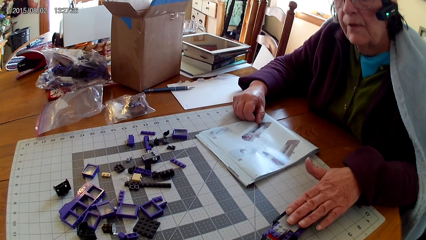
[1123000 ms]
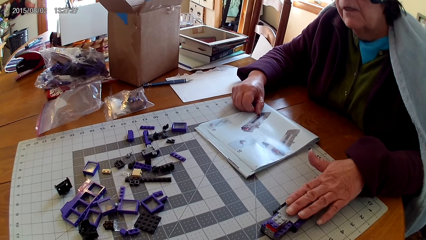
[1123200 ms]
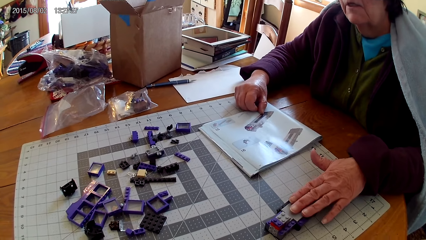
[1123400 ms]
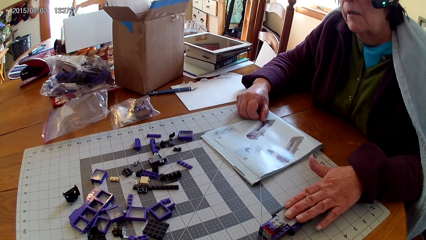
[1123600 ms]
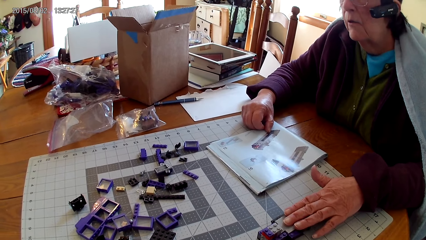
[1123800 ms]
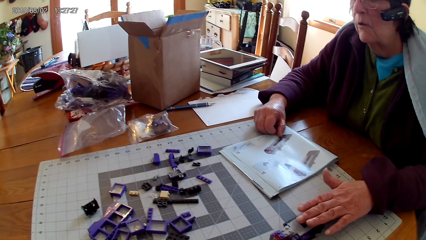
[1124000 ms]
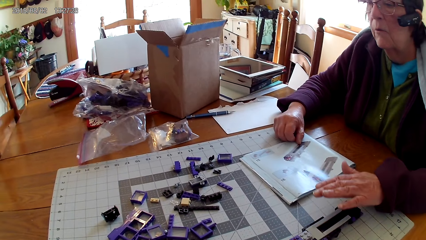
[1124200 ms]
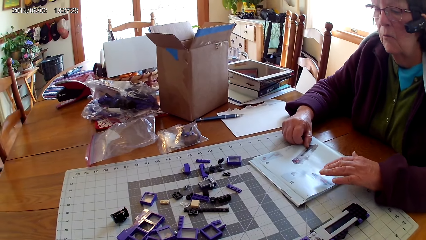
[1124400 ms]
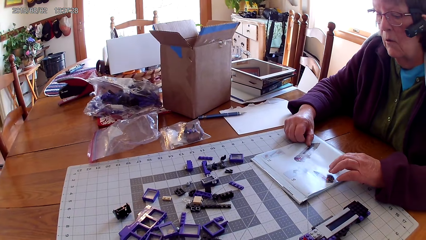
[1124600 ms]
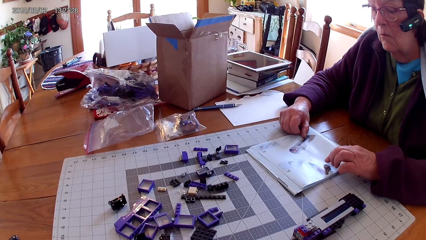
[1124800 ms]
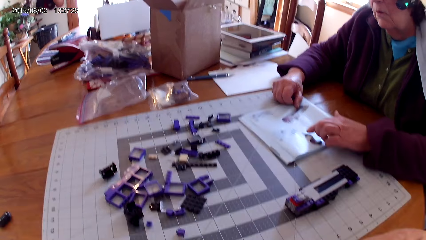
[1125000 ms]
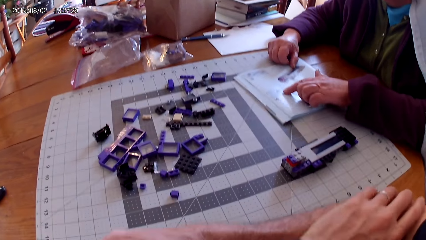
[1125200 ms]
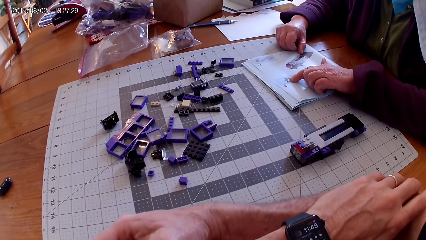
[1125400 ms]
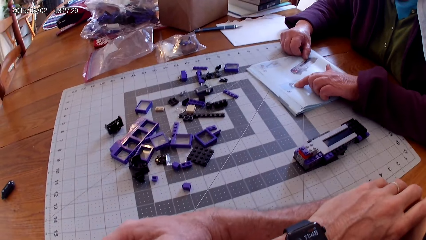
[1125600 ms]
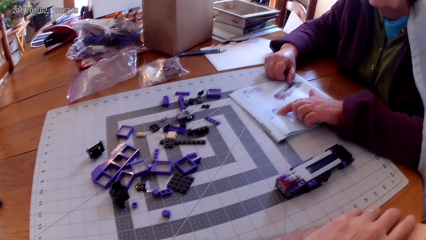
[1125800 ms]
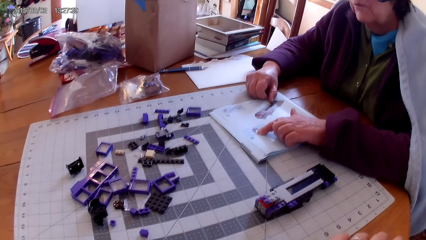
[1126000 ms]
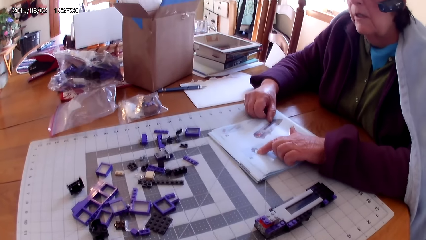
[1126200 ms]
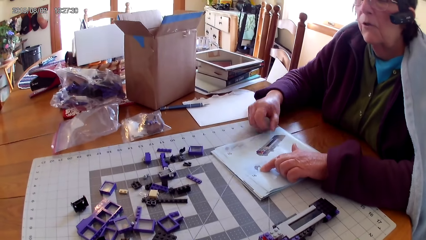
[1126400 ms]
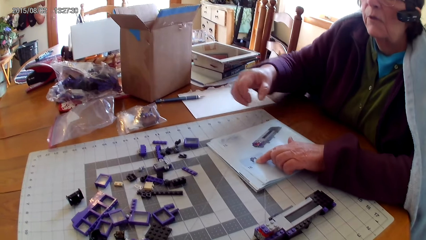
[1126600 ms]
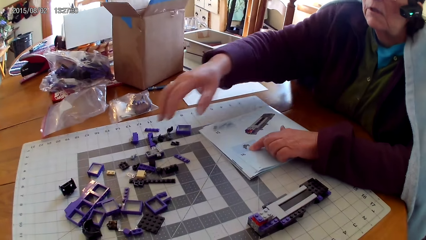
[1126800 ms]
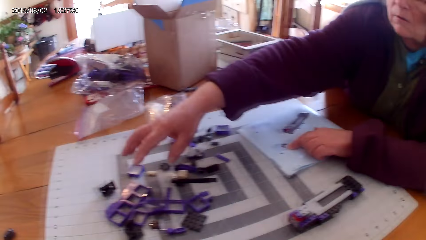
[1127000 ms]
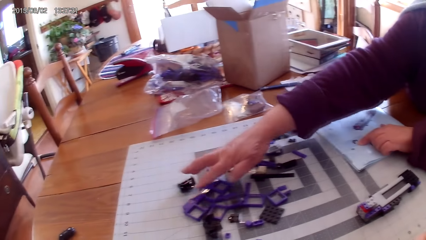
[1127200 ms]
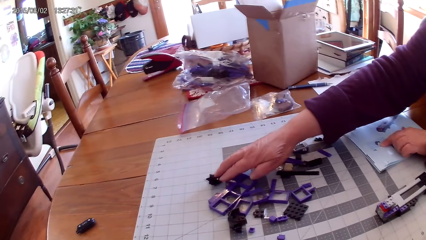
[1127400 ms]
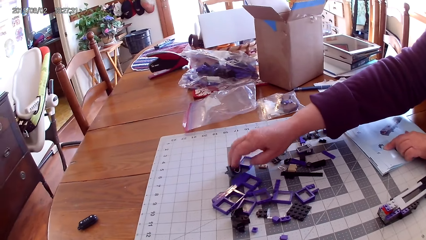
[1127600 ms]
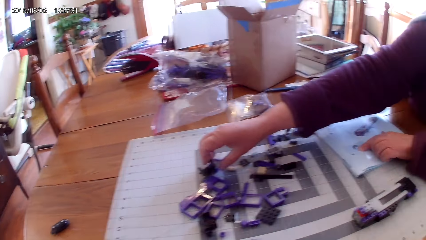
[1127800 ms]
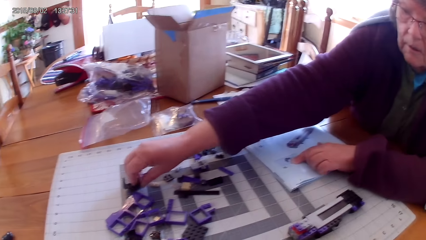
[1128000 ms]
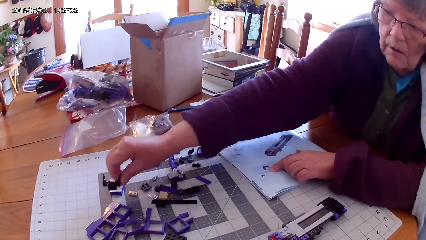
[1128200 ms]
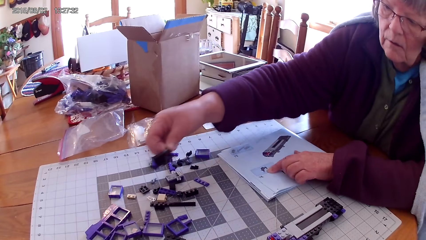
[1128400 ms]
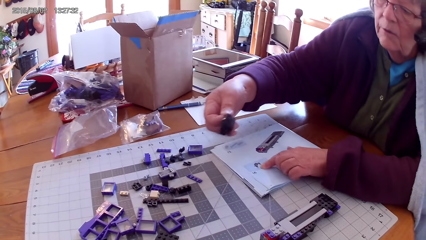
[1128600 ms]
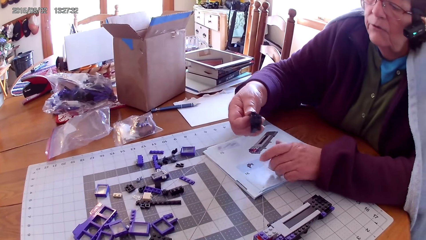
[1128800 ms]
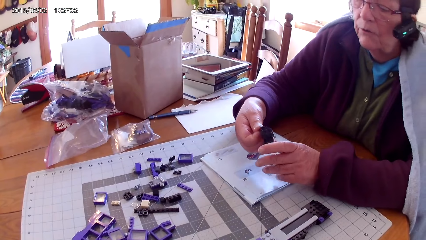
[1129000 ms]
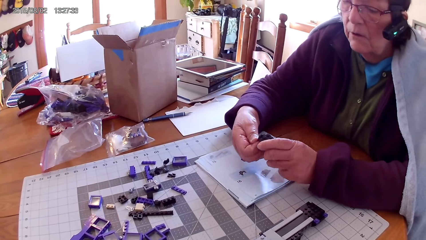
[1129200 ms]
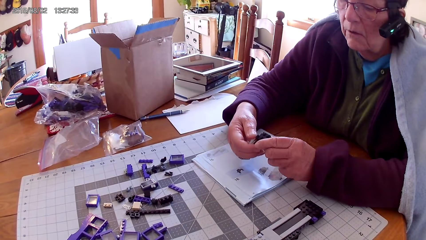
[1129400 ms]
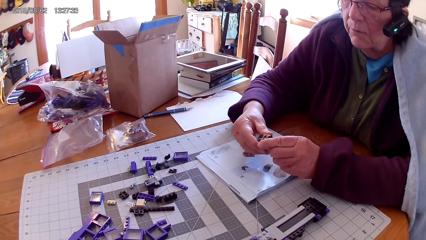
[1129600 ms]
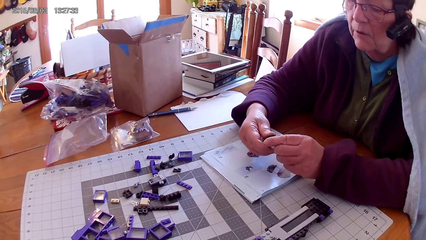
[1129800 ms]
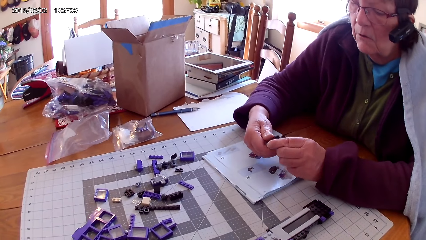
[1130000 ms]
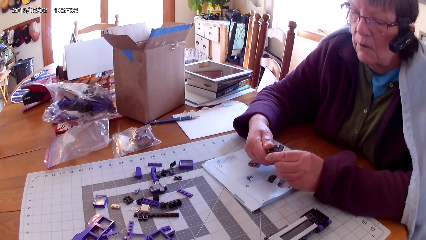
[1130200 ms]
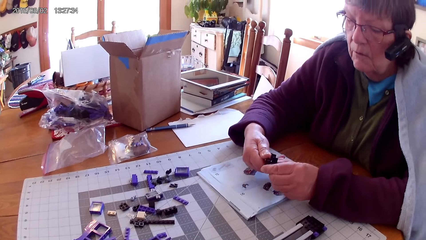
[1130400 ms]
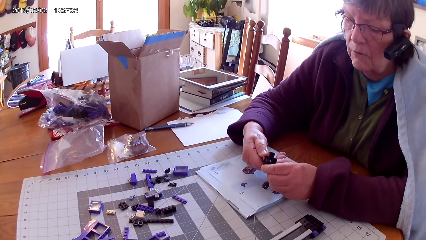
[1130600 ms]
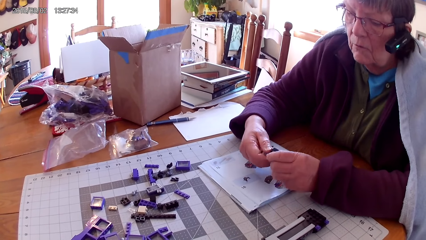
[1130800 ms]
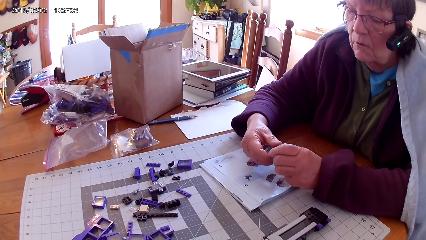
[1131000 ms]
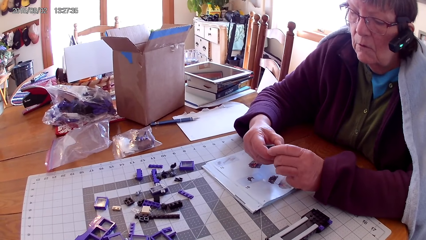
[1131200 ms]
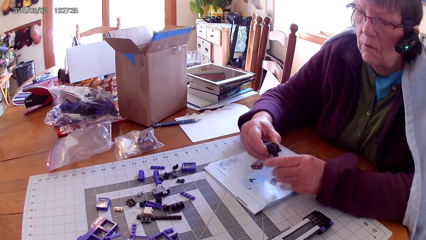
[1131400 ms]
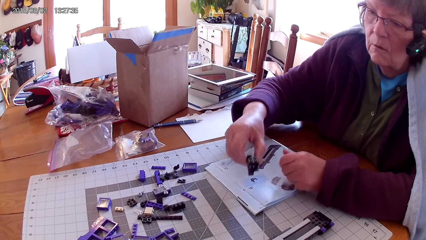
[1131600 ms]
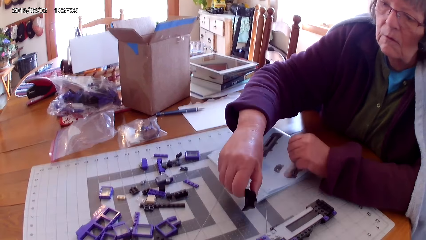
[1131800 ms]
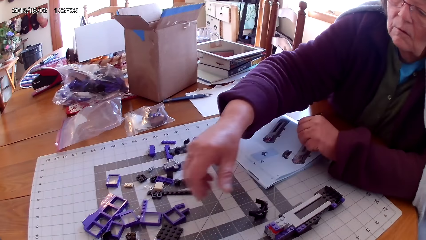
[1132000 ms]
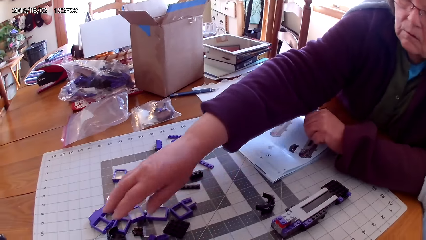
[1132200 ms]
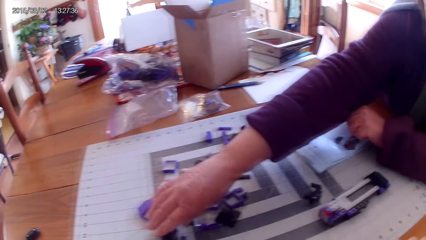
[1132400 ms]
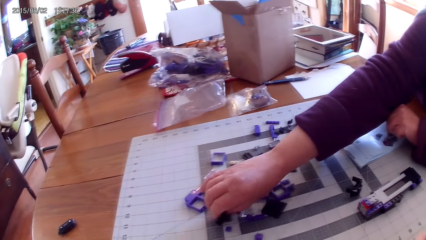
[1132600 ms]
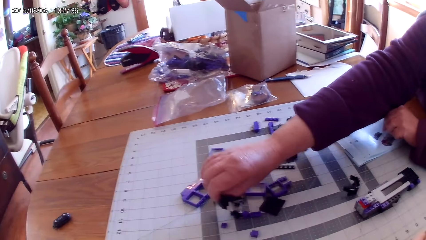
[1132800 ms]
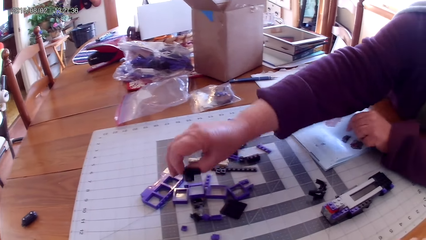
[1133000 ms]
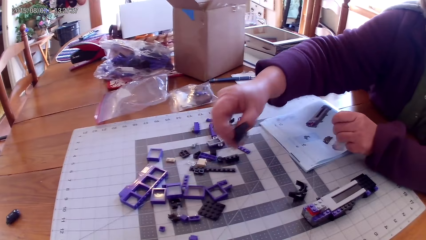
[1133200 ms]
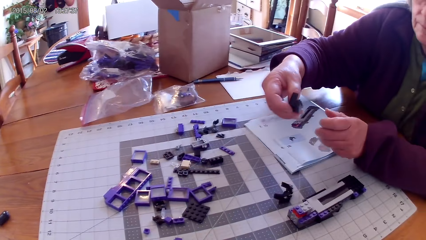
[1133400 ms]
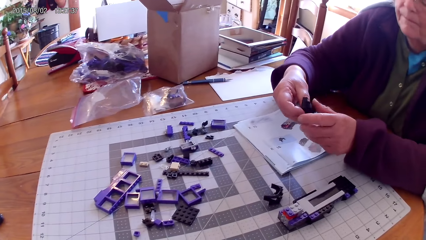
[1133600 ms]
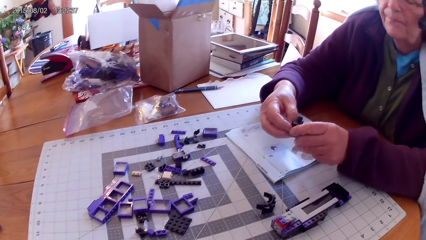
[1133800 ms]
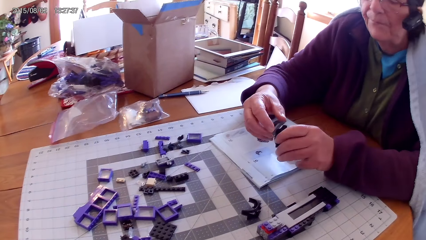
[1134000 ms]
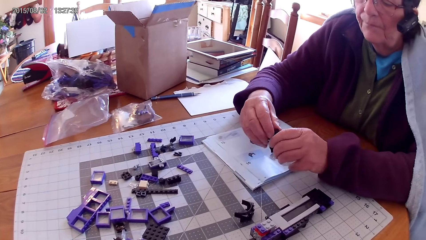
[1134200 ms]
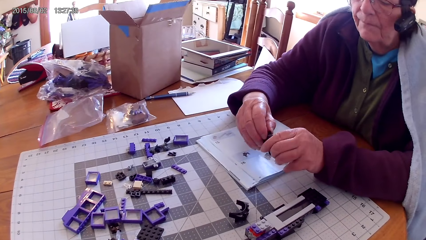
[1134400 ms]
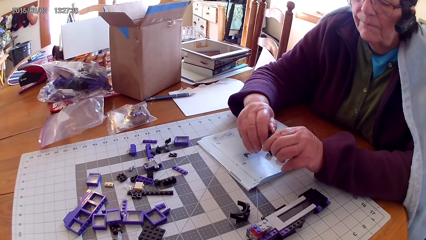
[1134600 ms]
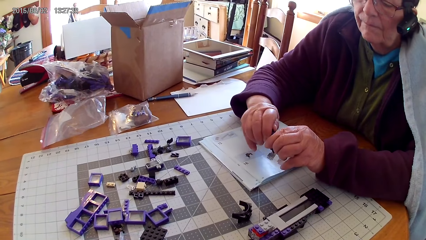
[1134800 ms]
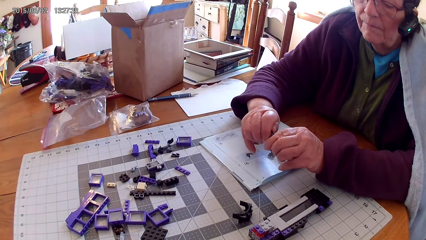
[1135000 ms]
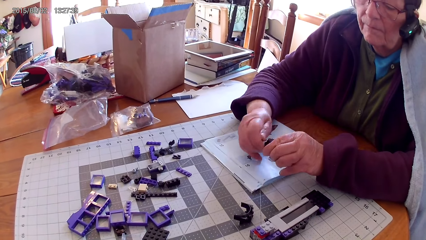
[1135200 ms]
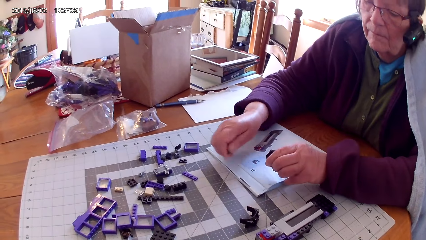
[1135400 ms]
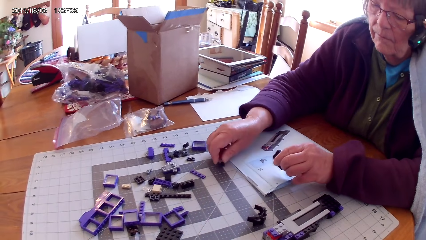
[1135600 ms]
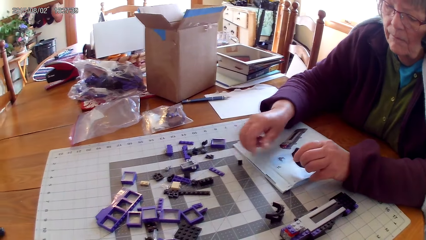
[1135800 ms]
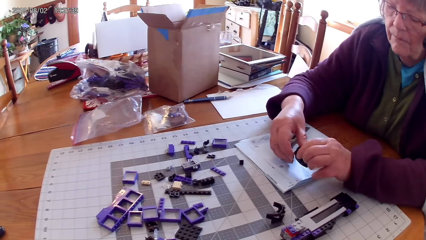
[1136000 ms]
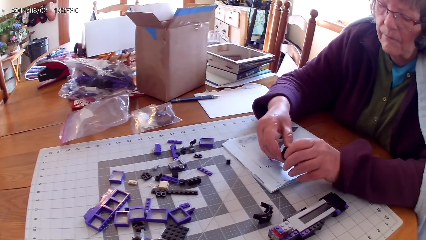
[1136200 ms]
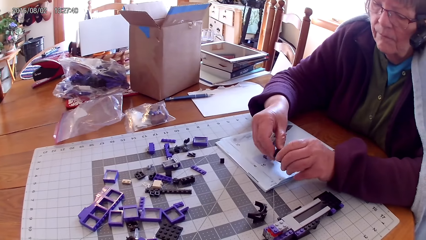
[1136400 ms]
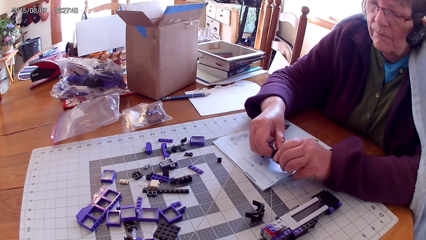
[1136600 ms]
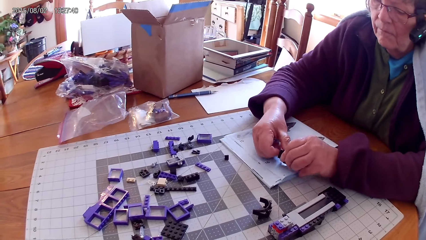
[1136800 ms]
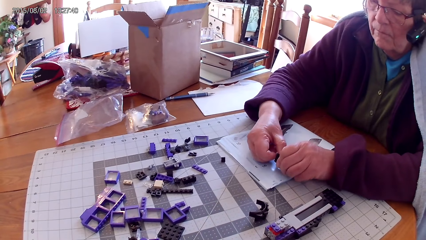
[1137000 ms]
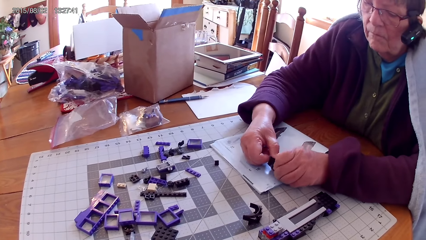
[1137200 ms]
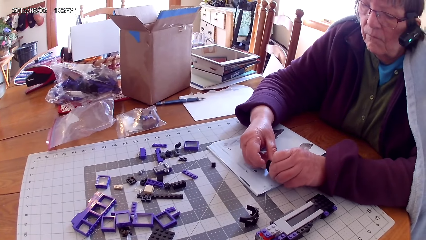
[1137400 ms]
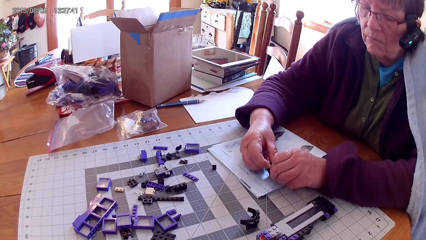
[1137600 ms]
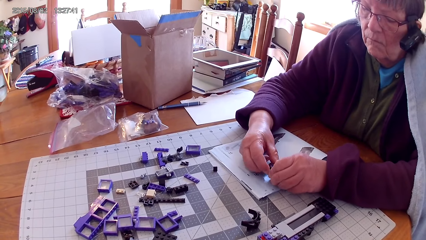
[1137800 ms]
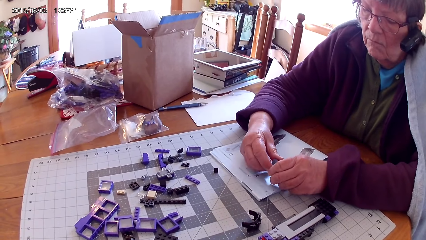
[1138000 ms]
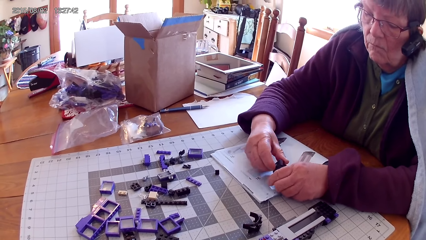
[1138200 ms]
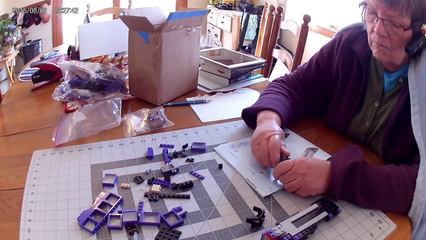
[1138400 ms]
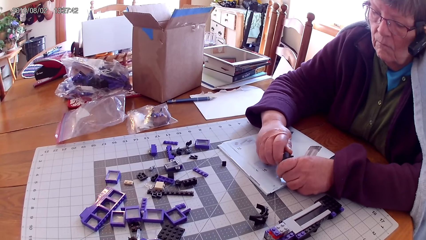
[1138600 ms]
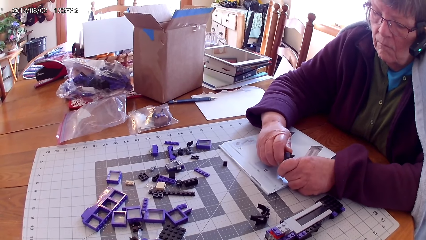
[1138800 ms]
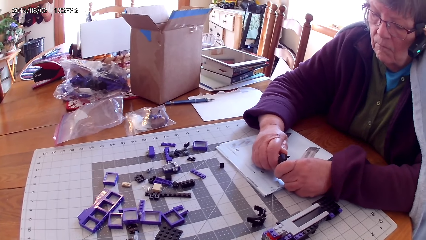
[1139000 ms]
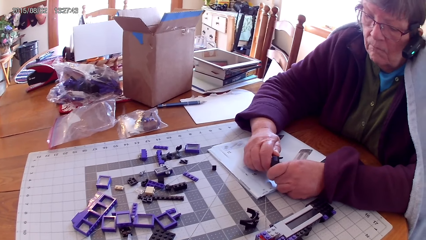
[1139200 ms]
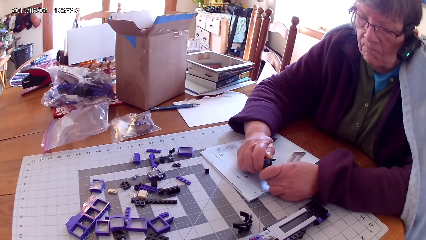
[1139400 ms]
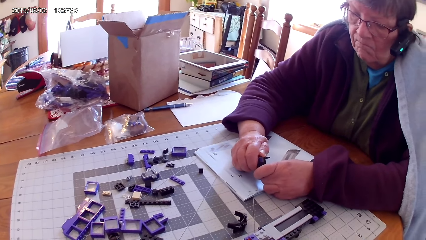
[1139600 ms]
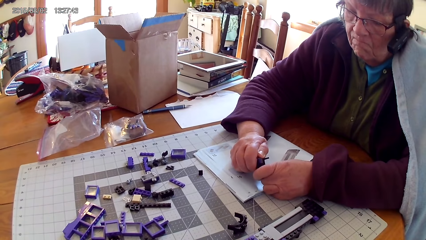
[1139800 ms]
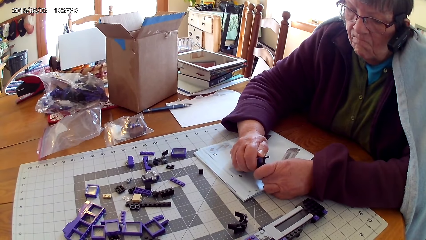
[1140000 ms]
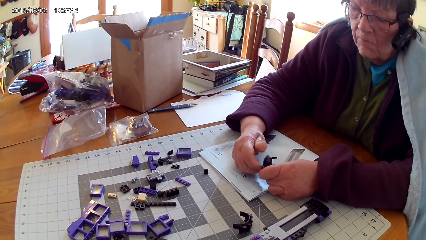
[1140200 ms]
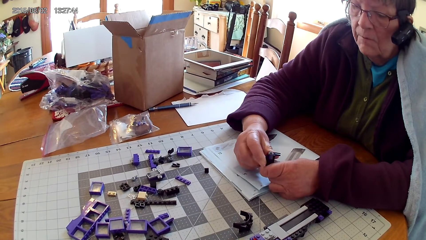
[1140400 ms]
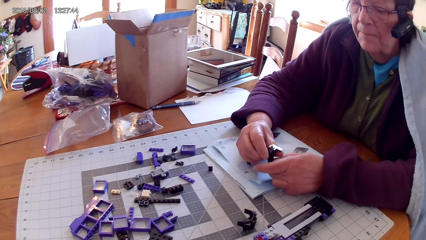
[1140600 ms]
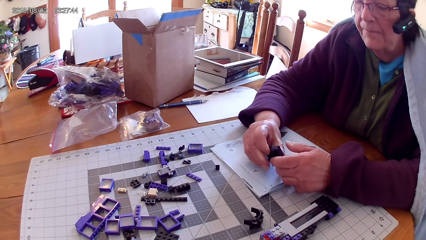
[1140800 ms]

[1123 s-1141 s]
A woman touches something. She holds a plastic with her hand. She removes hand from something and moves something. She reads the manual book. She takes more spare part. The camera wearer looks around. The woman takes the spare part. She holds the spare part with both hands. She looks at the spare part. She puts down the spare part. She takes another spare. She holds the spare part with both hands. She fixes the spare part. She removes part of the spare. She puts the spare on the table. She makes the spare part. She fixes up a plastic.
